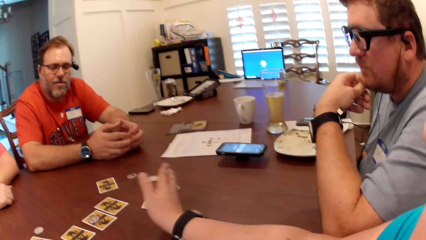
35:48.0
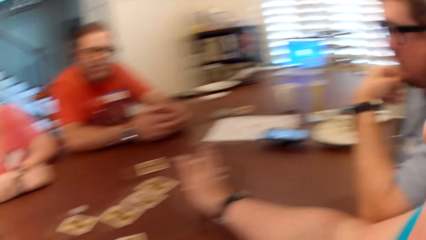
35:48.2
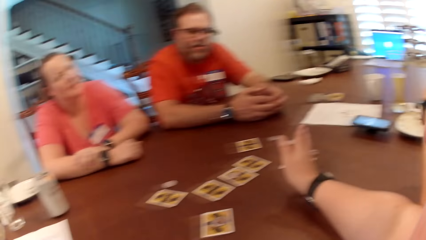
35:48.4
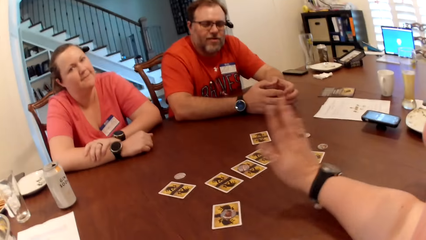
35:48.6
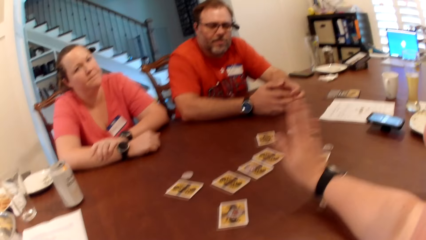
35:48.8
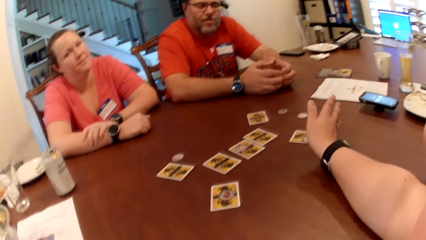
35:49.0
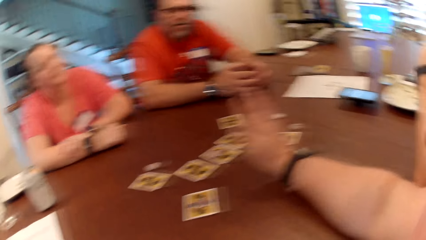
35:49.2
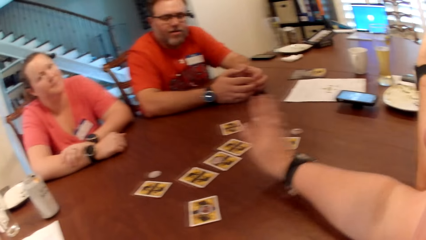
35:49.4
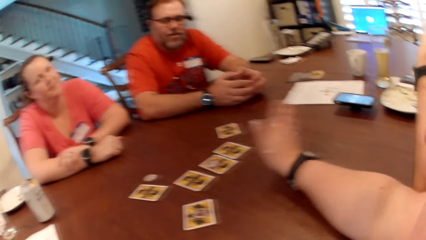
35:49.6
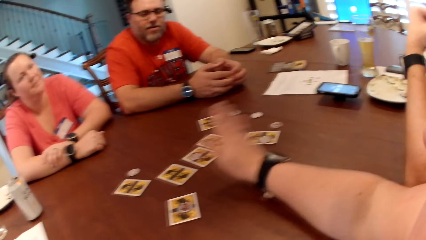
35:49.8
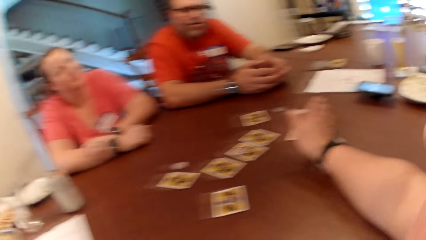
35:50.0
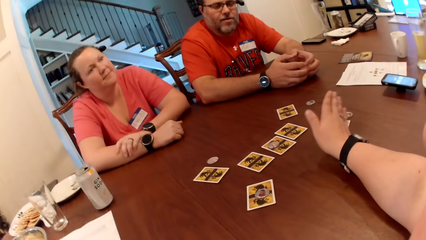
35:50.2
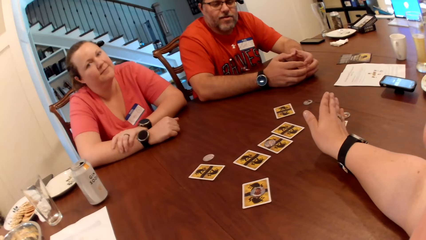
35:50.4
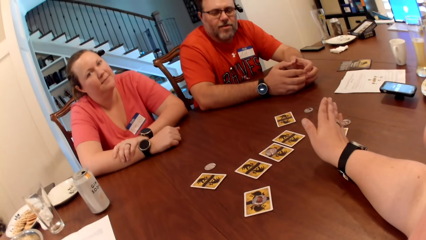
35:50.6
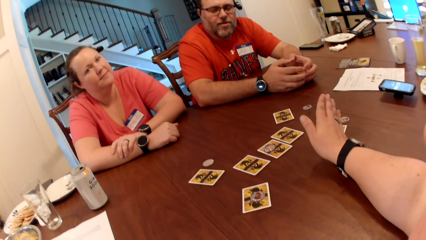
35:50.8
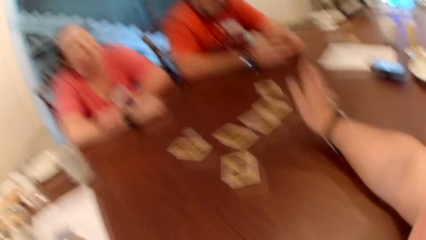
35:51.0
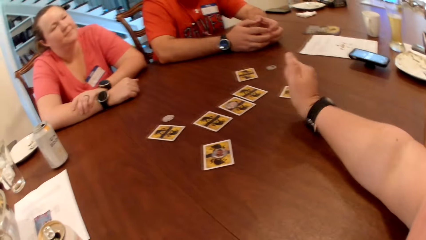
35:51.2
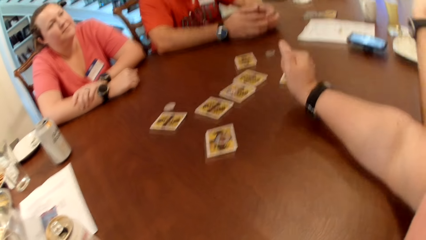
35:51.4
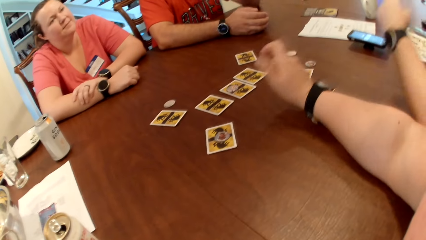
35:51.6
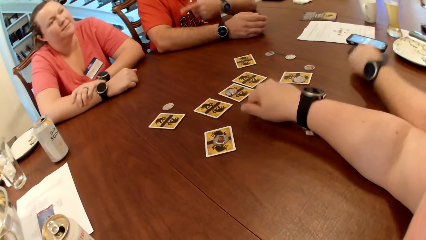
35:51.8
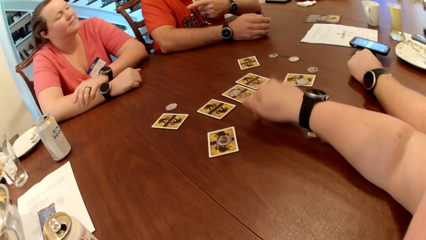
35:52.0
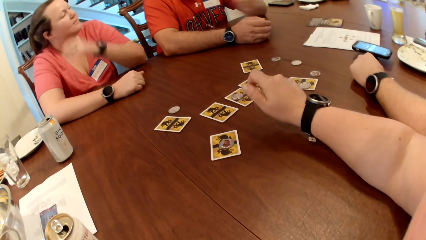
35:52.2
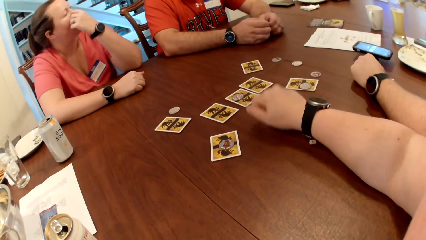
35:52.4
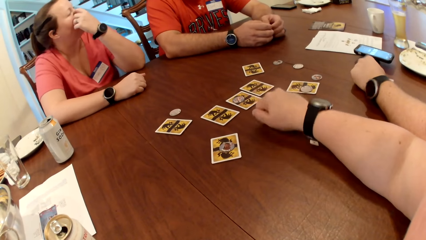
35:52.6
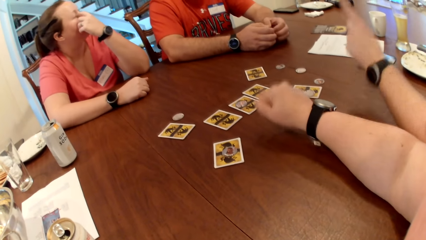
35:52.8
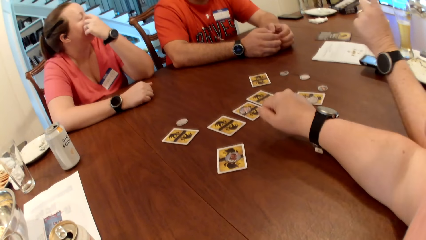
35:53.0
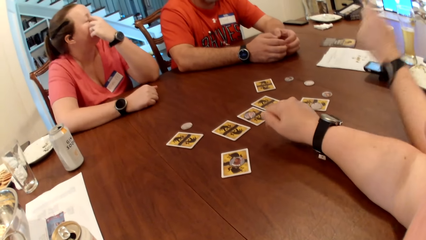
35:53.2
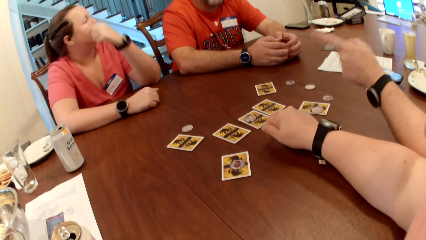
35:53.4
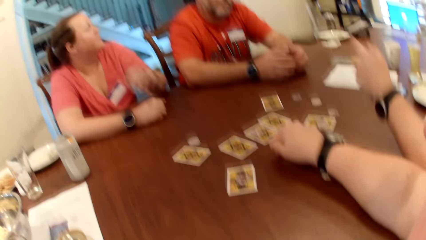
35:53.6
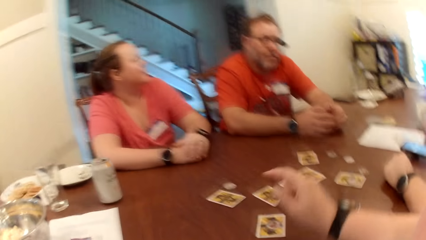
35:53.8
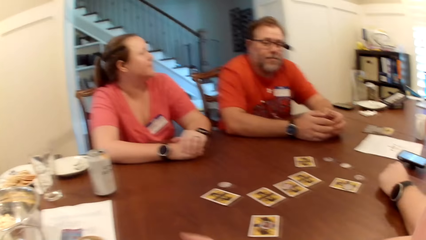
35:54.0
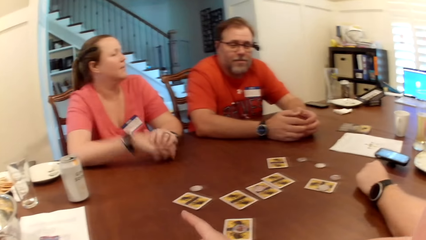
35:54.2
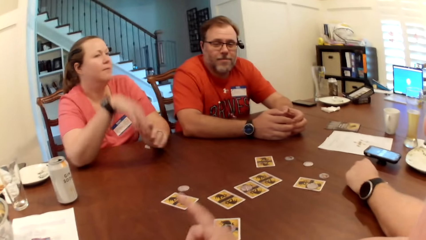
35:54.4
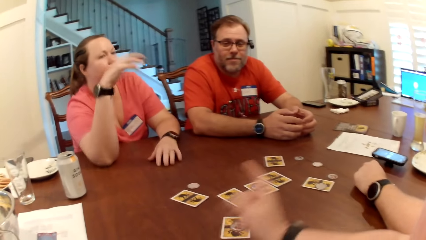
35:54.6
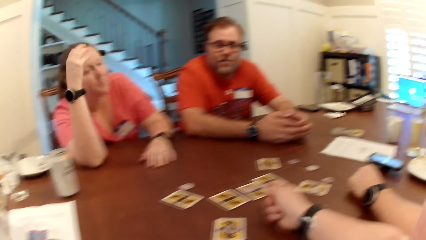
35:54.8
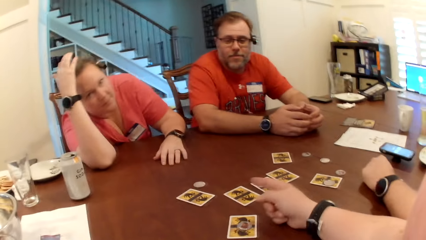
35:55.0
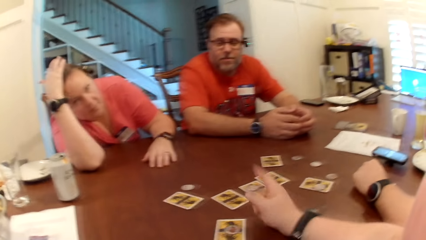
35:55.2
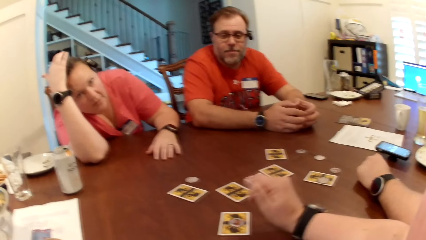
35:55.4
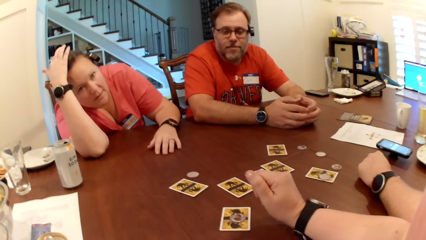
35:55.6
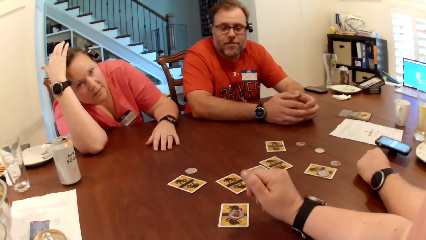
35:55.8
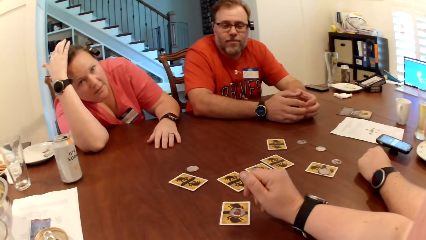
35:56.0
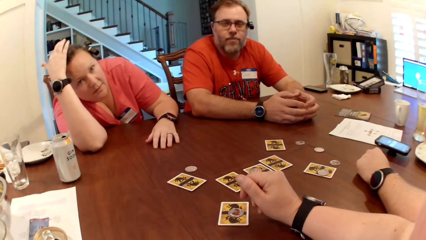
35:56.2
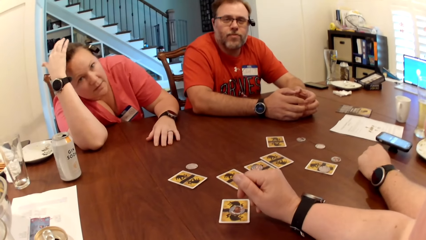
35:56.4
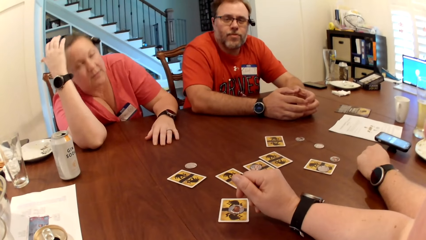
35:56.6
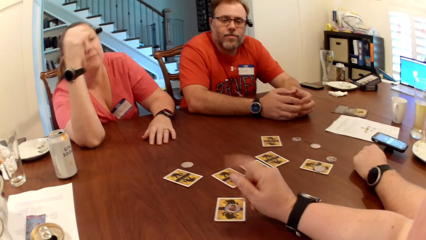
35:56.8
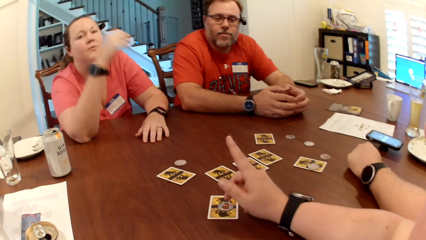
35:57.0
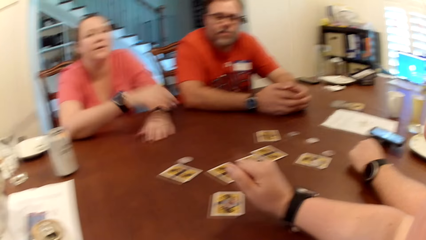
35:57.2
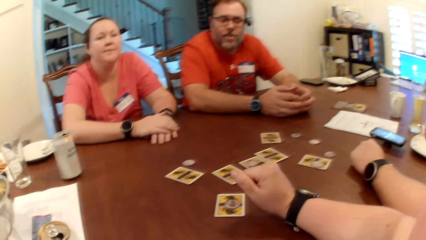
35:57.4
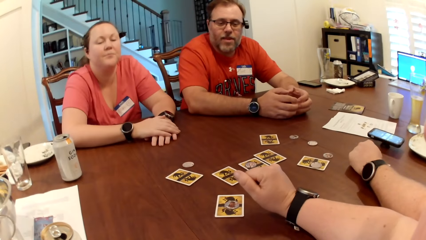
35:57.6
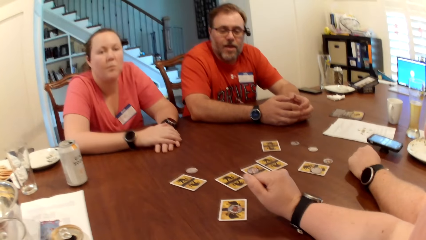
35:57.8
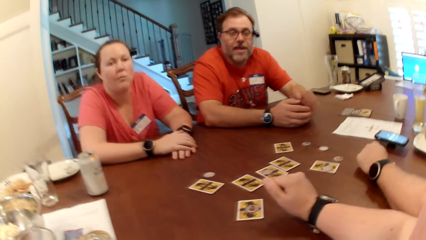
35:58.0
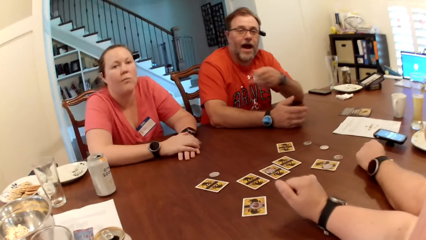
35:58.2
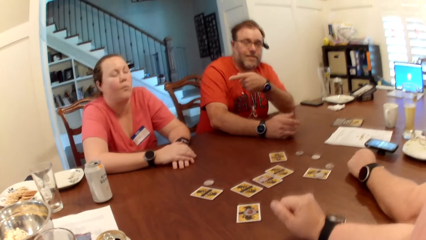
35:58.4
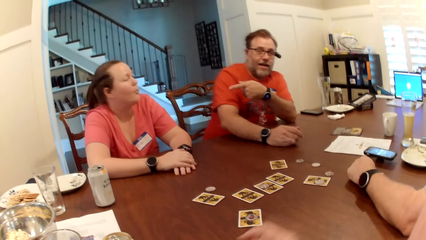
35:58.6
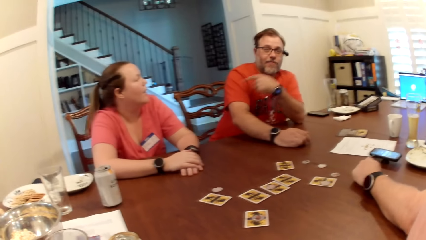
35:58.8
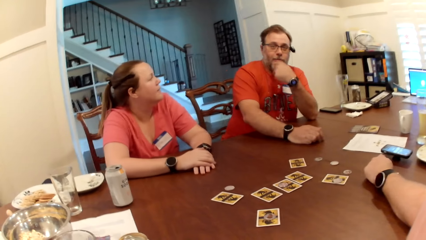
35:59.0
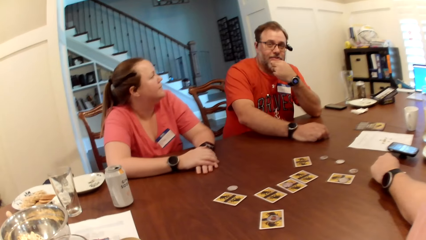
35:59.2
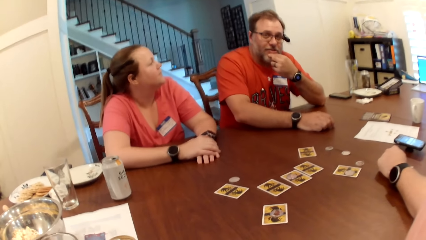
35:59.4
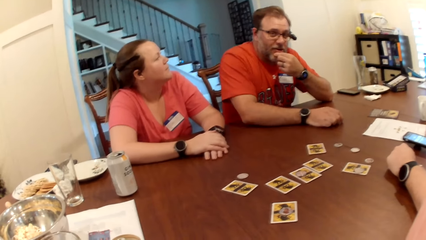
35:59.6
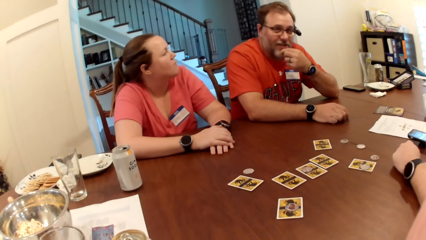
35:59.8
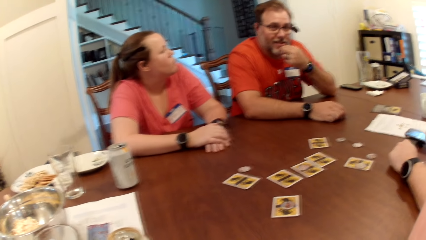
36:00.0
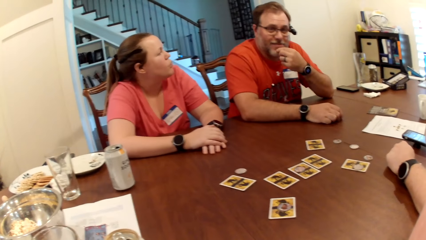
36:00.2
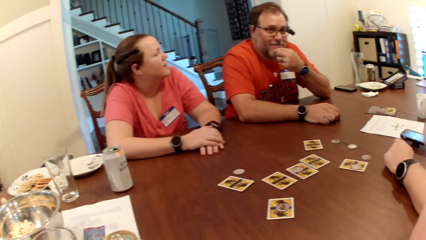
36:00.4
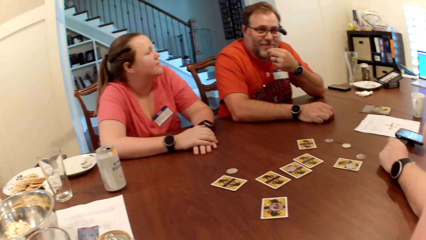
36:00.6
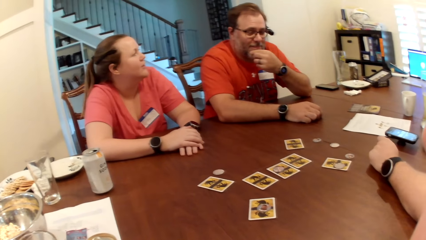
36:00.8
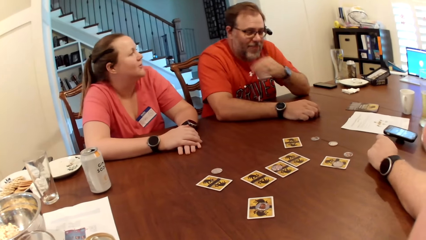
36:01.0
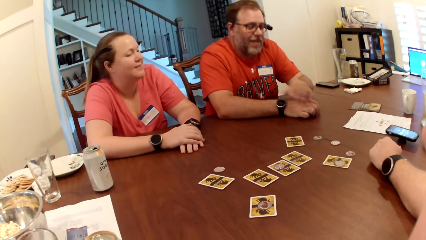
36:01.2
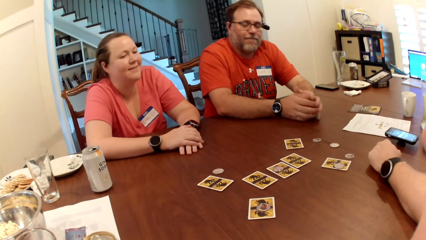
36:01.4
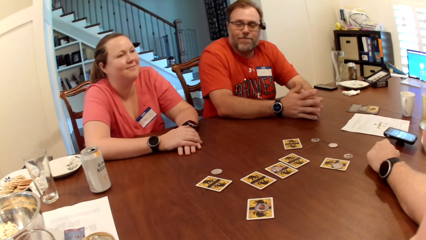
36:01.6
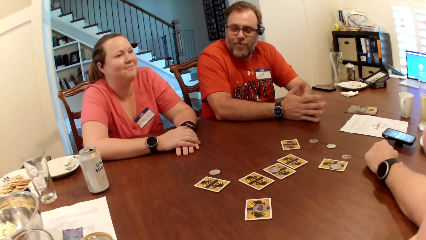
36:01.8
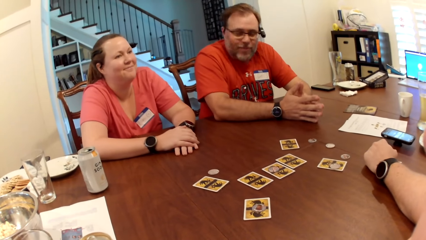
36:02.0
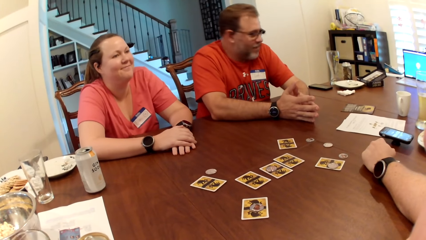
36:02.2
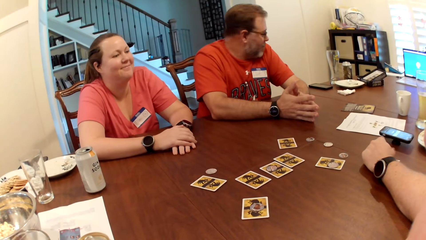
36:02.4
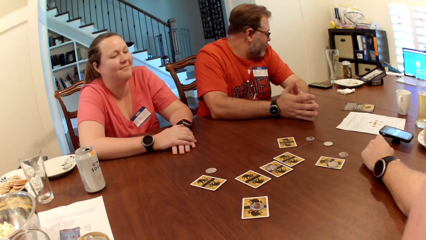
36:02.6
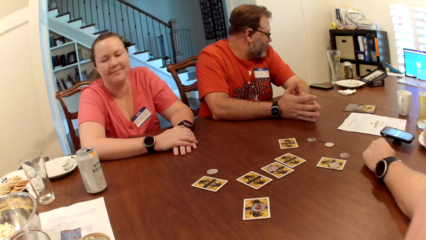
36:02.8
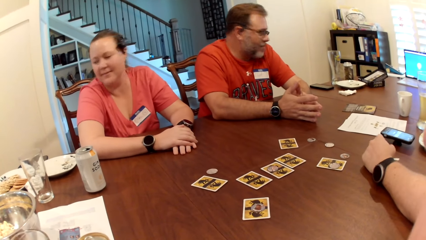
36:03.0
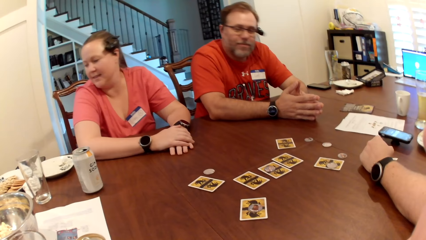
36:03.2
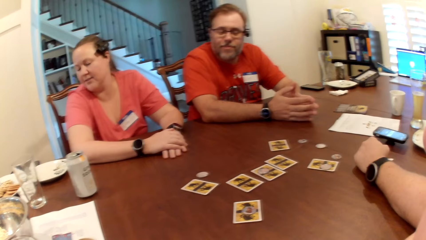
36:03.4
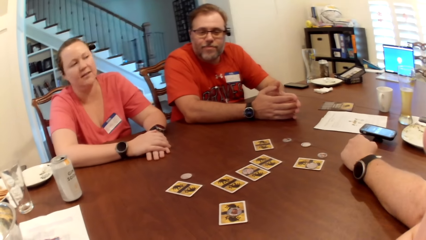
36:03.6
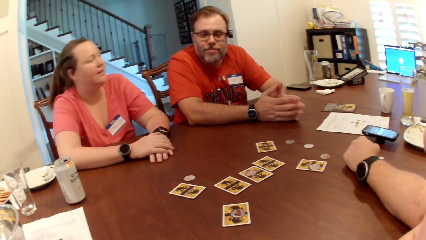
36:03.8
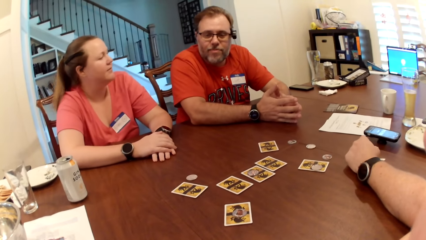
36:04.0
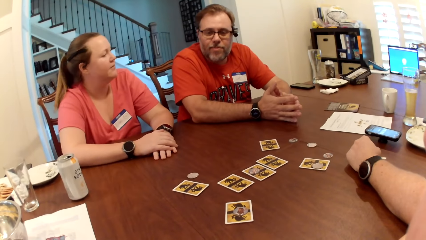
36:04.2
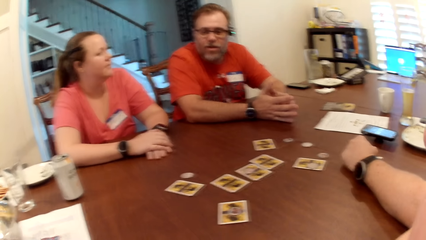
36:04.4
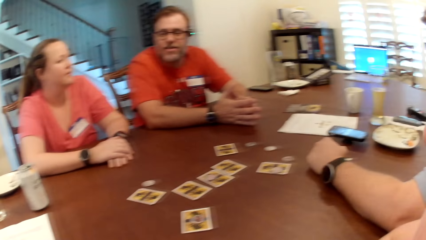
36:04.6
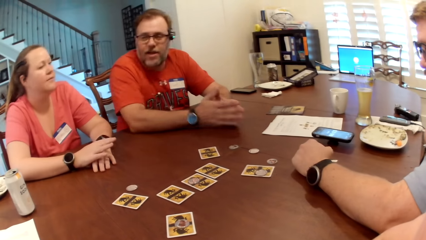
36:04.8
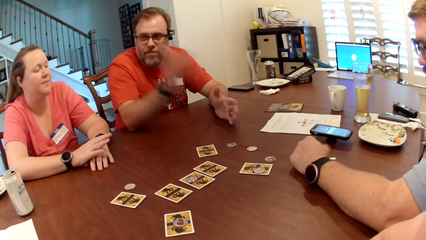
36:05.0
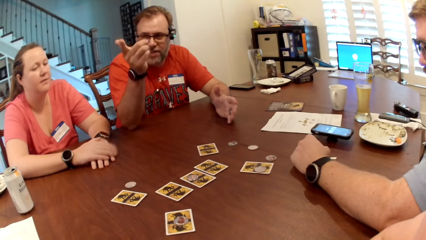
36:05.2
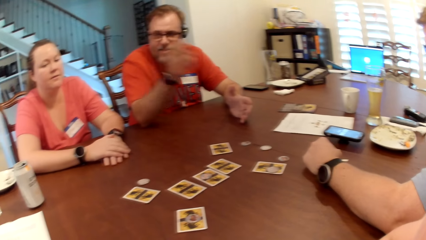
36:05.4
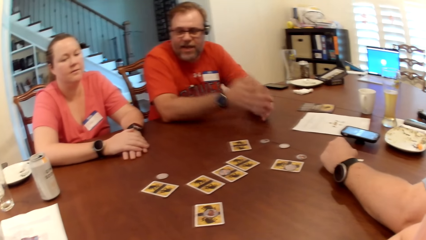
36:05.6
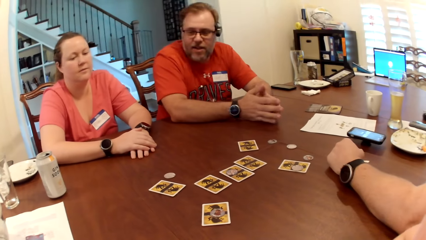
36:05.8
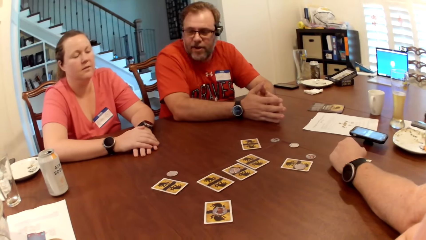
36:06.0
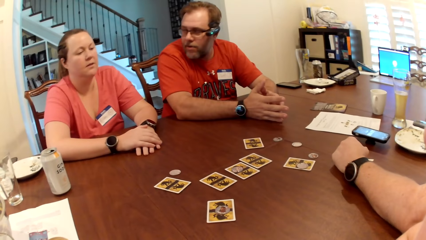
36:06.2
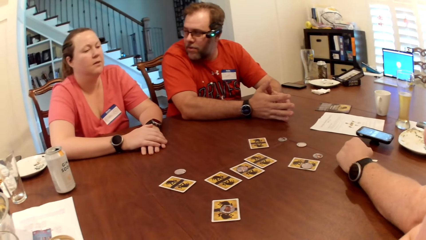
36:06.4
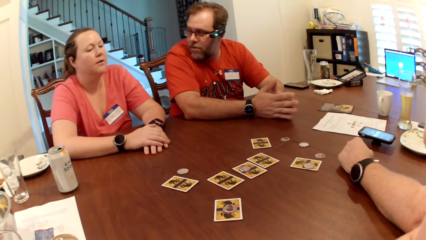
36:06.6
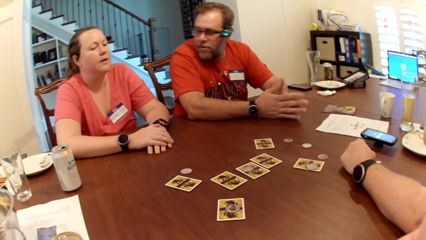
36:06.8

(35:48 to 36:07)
The camera wearer taps the table with her right hand. The man converses with the camera wearer. The camera wearer points with her right hand. She converses with the lady and the man. The man converses to the camera wearer.
